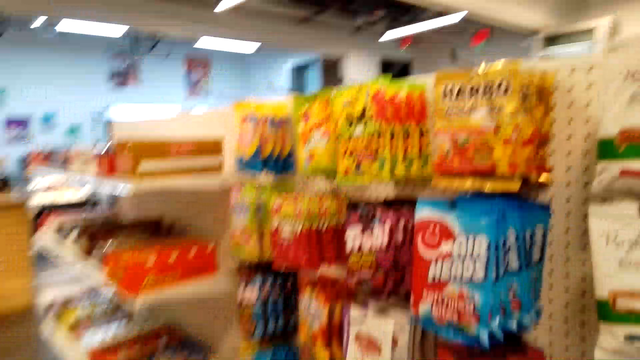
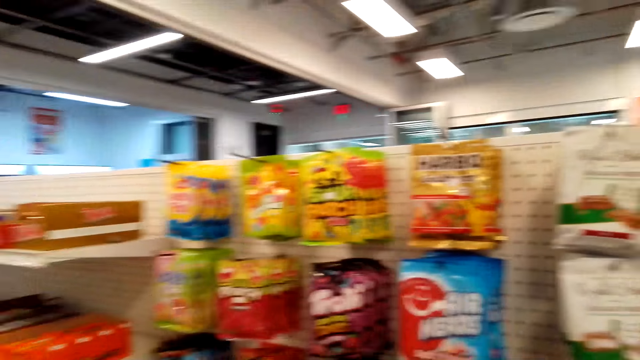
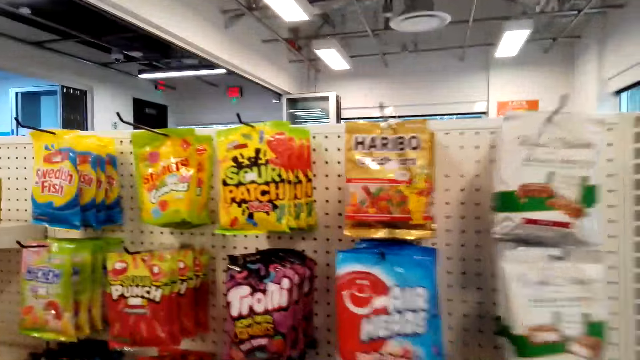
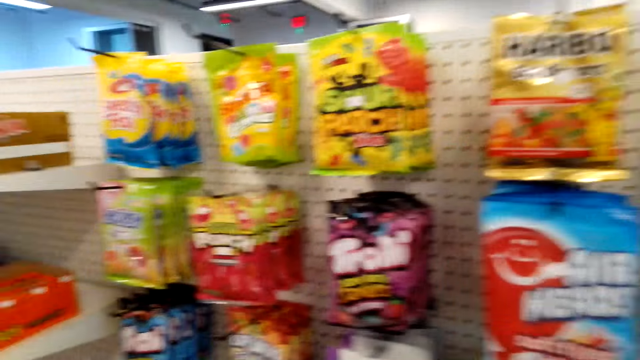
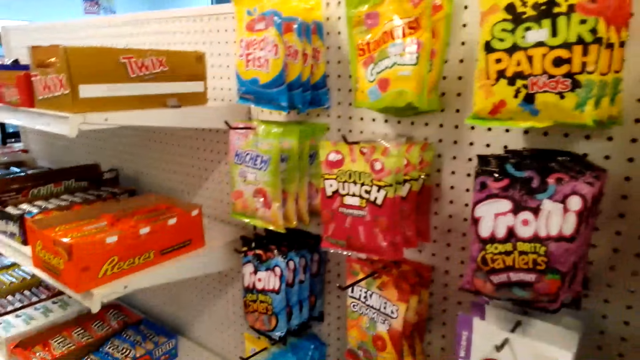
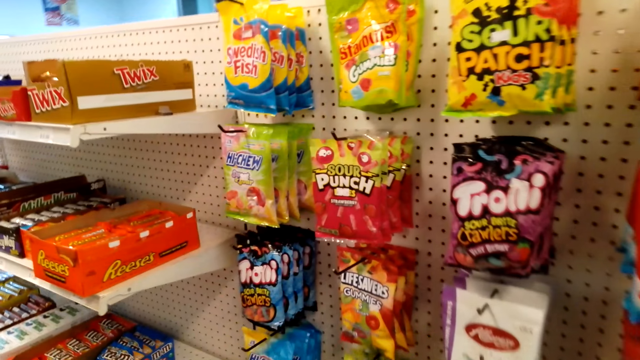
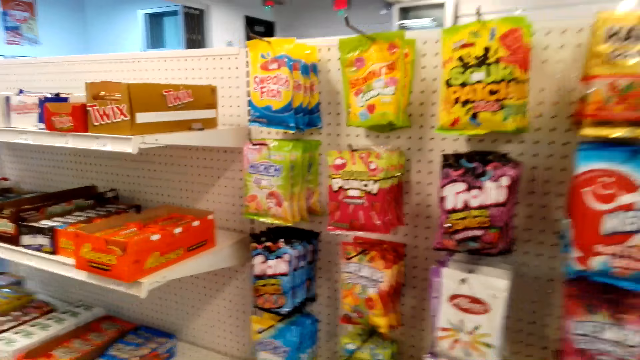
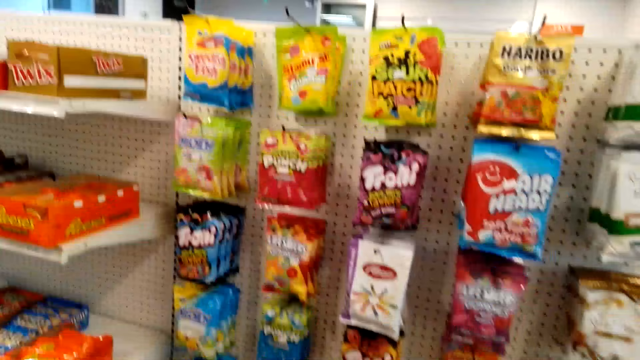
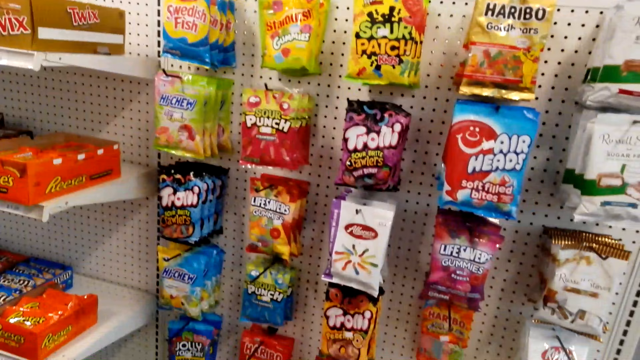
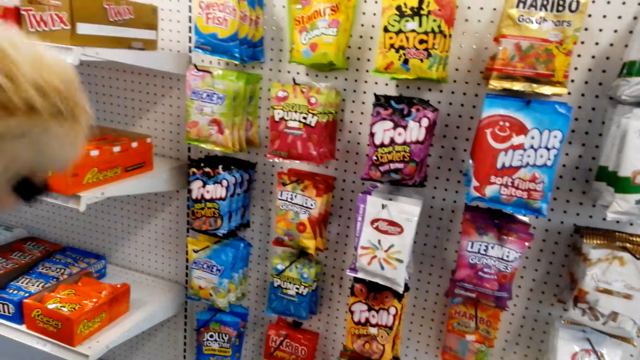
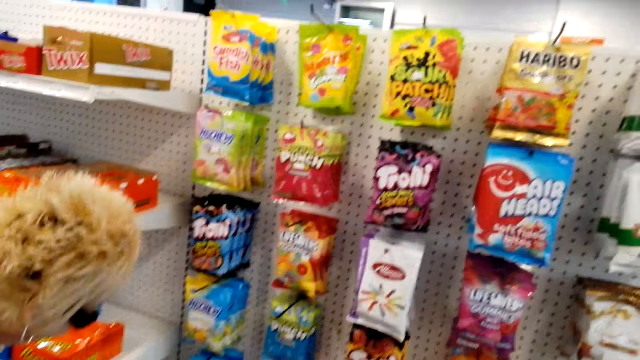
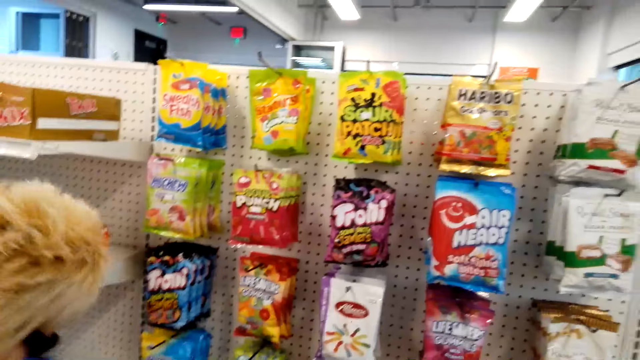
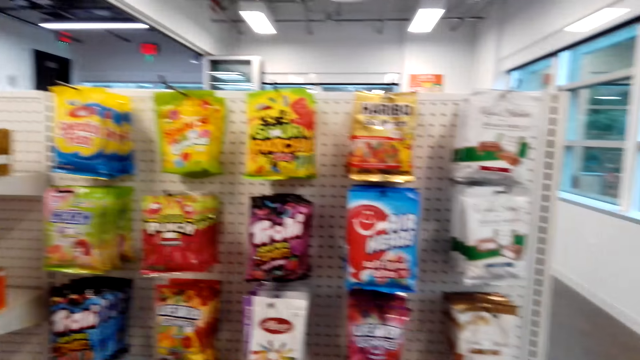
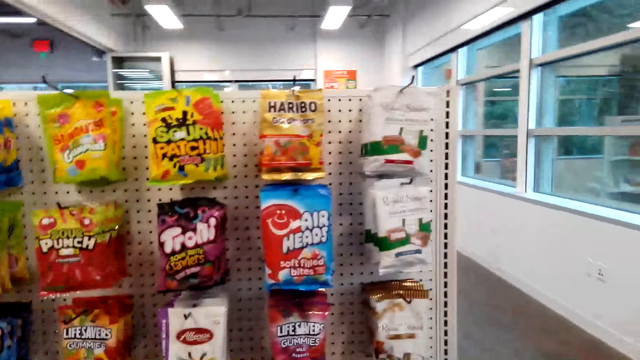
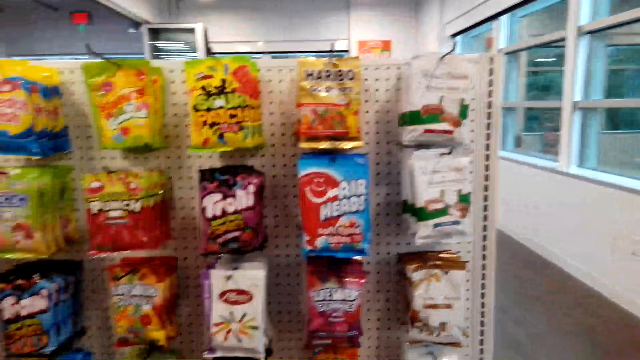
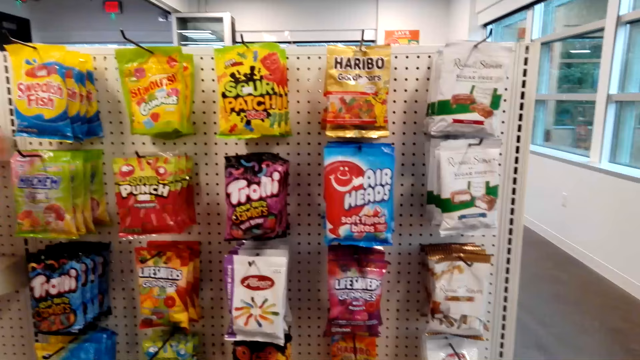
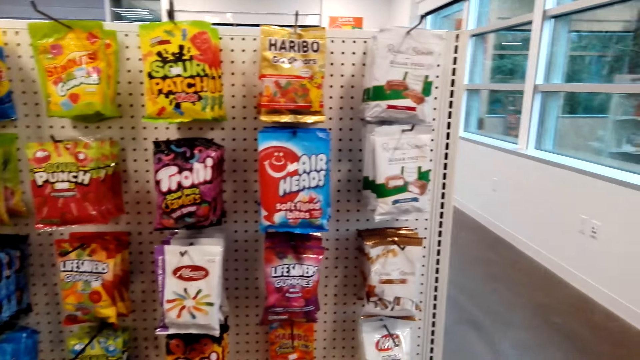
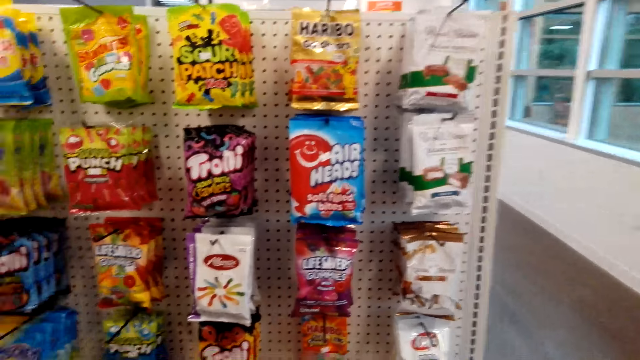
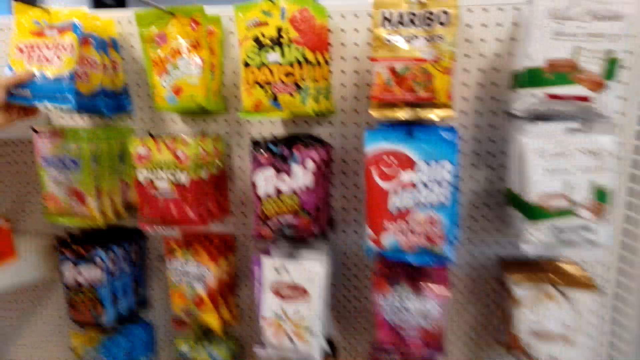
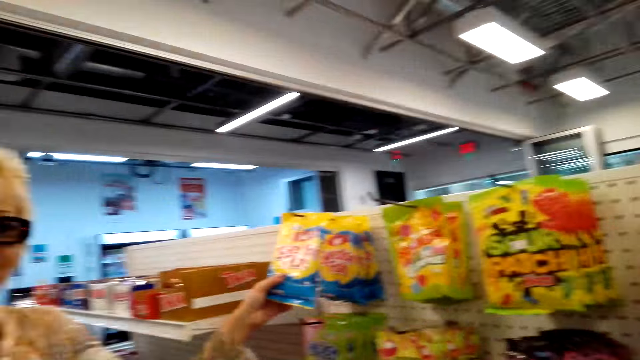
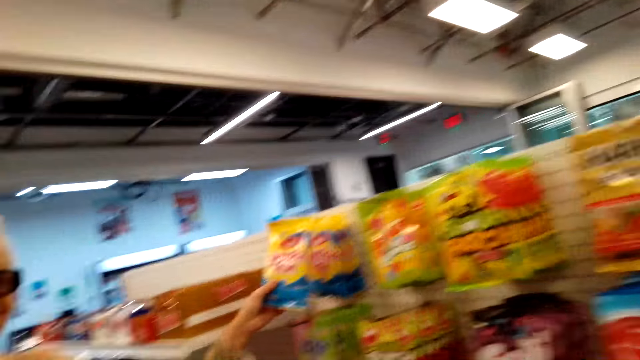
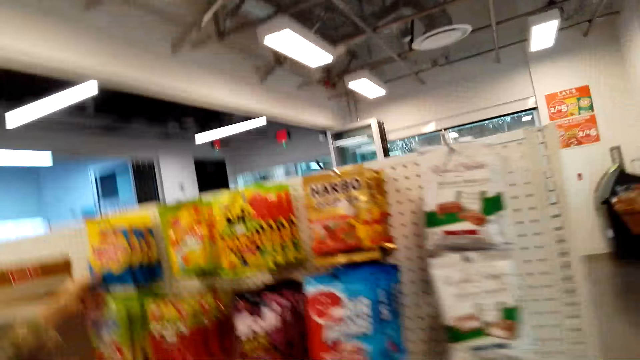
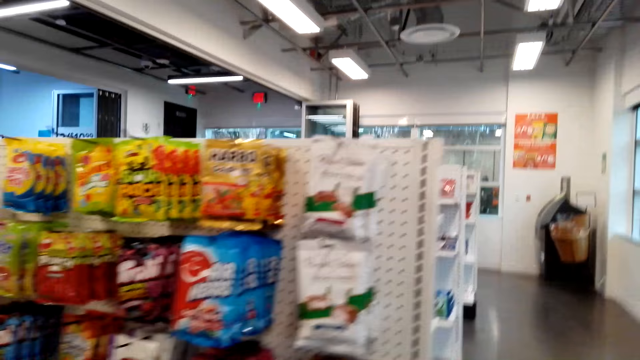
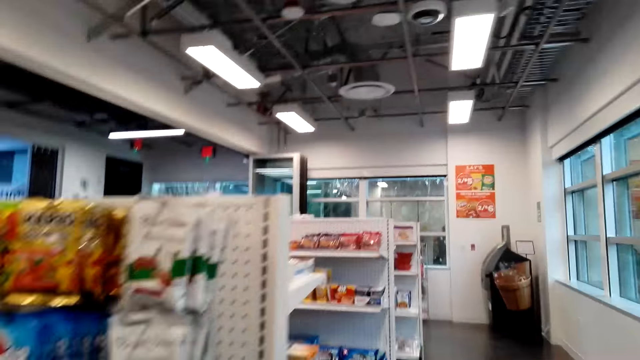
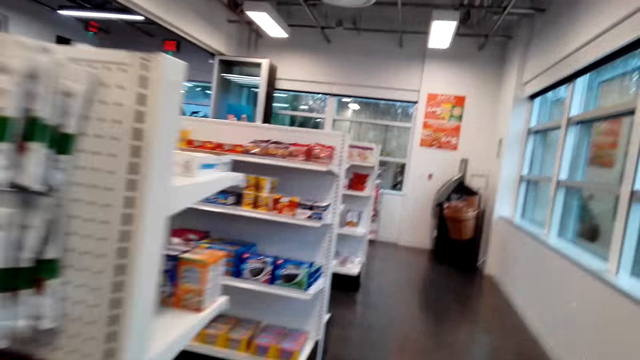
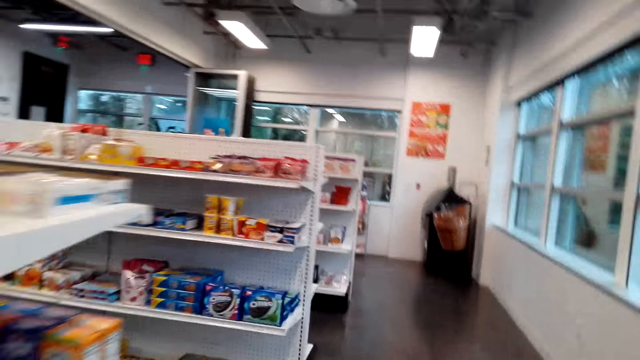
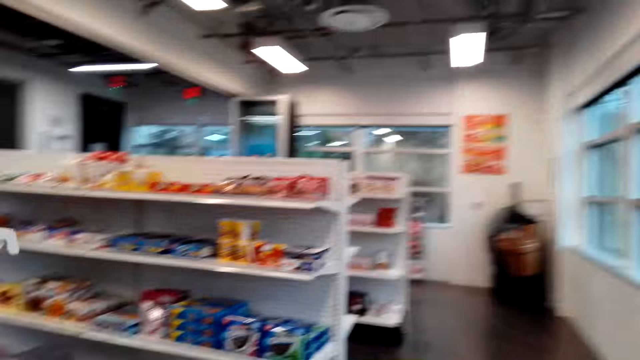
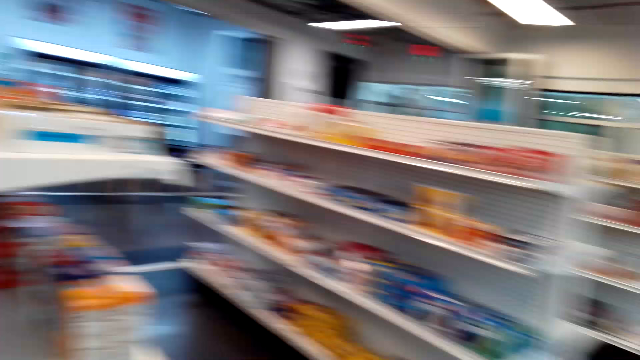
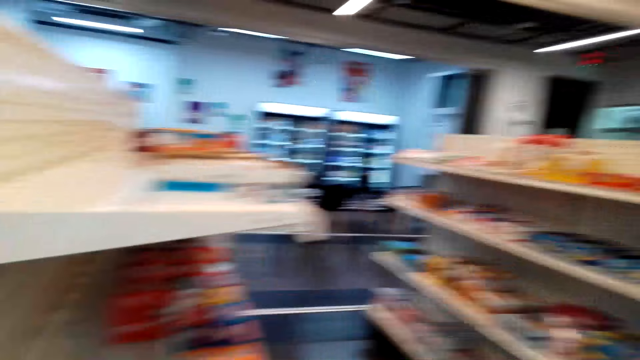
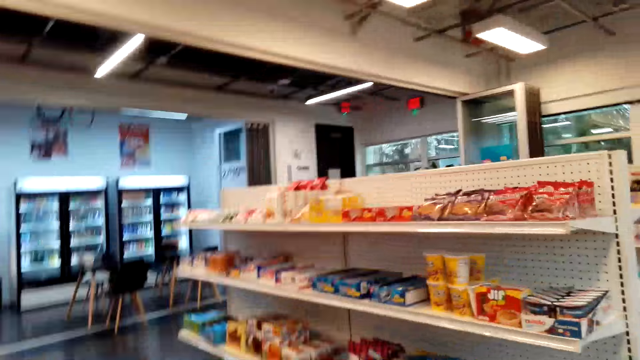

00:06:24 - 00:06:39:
The camera wearer looks at the stuff on the shelves. A woman bends. The camera wearer looks at items on the shelf. The woman holds food stuff. The camera wearer walks around the shop.

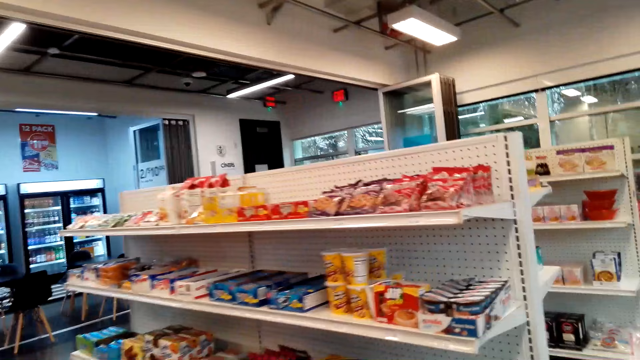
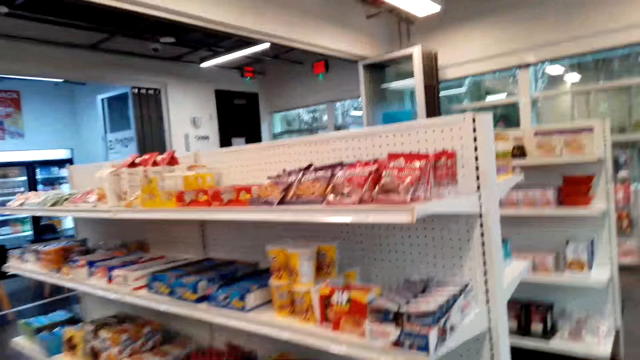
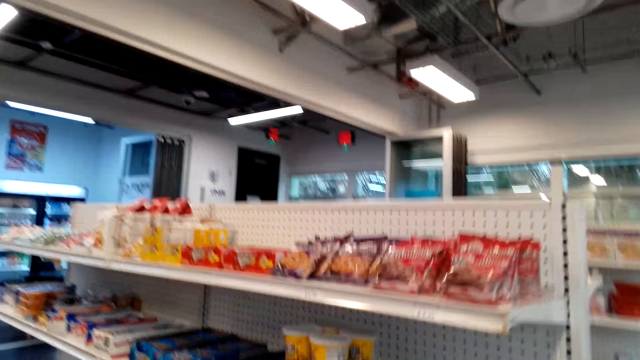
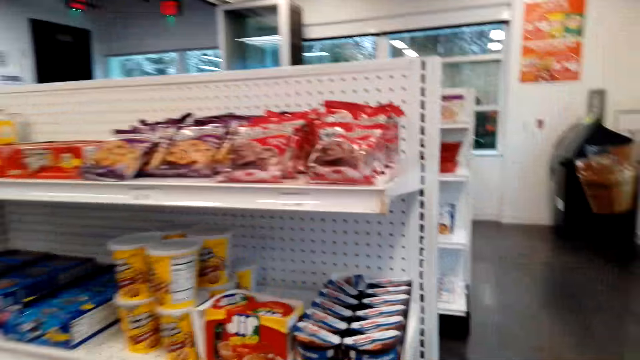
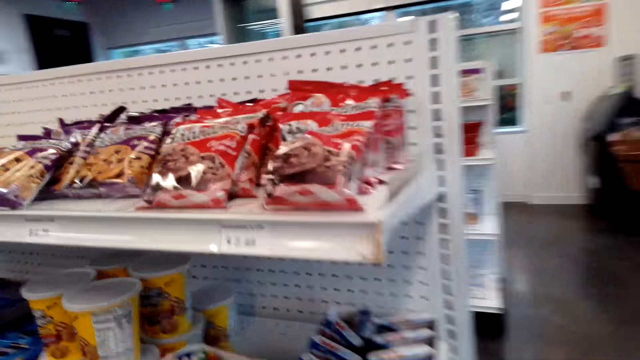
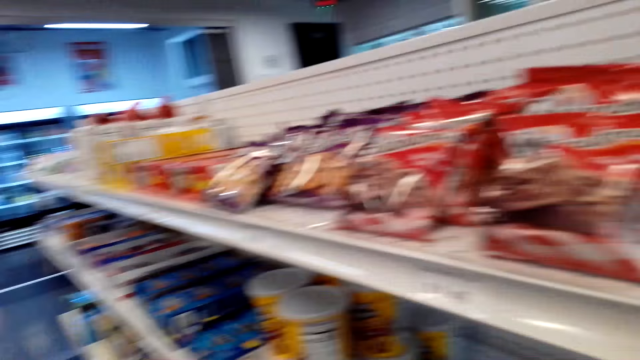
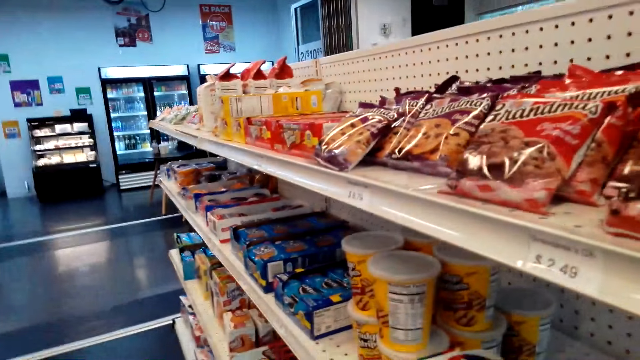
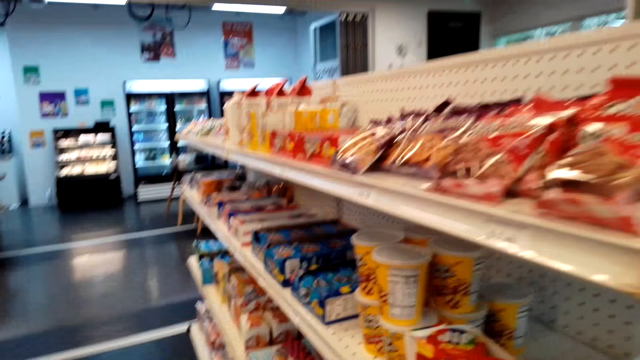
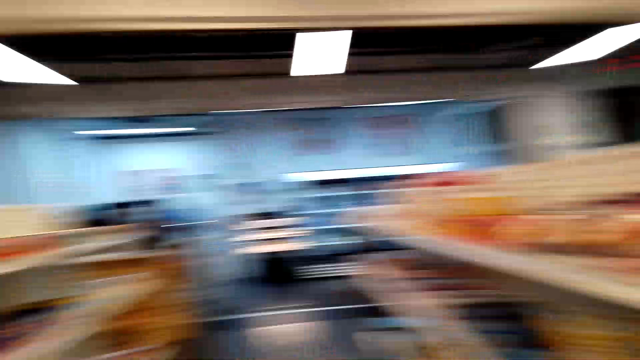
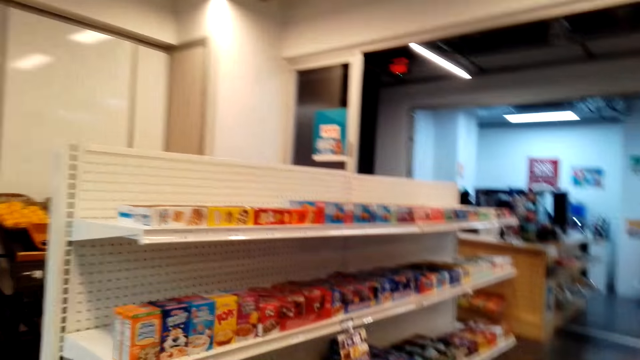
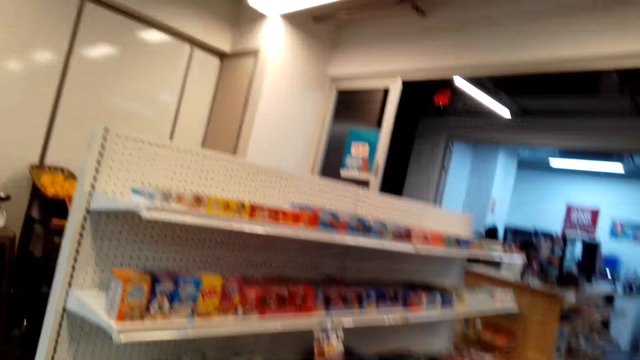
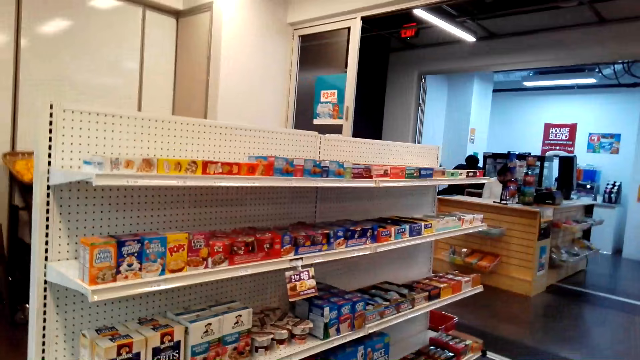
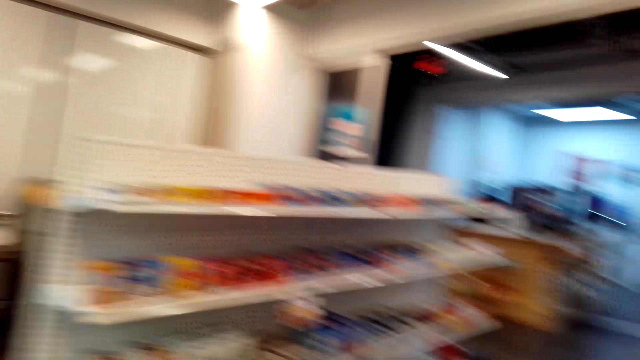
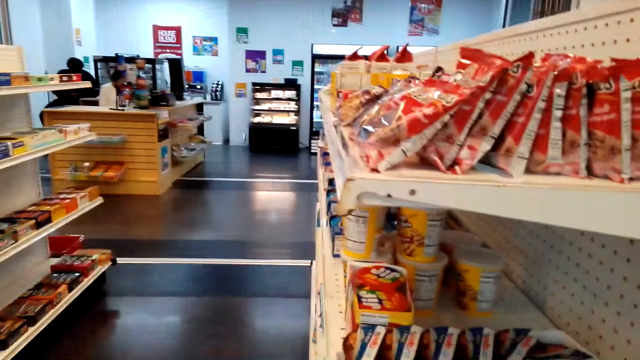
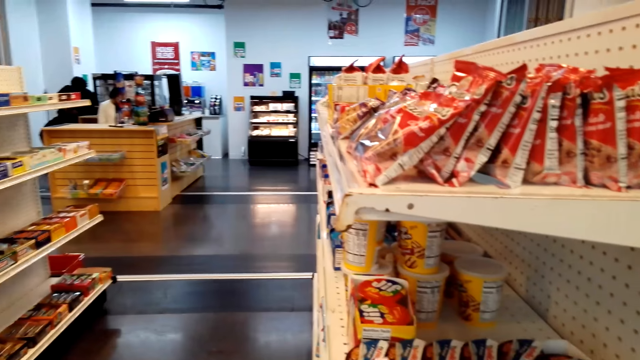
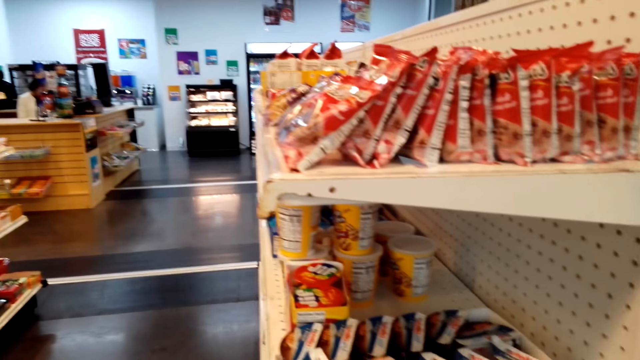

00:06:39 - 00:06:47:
The camera wearer looks around. They look at the food stuff on the shelves.
